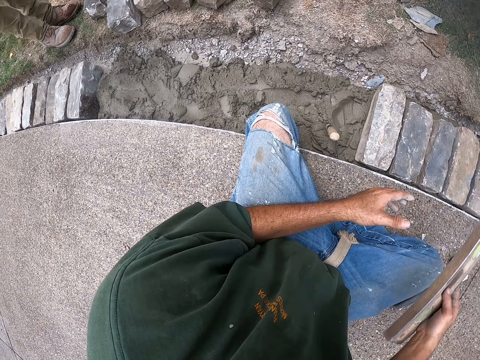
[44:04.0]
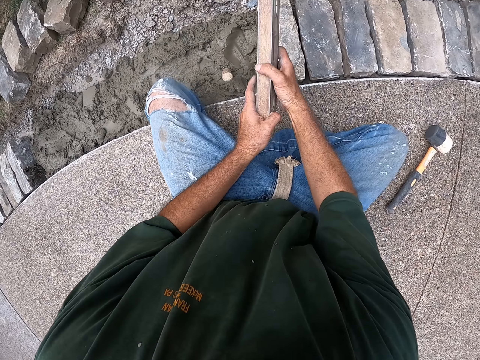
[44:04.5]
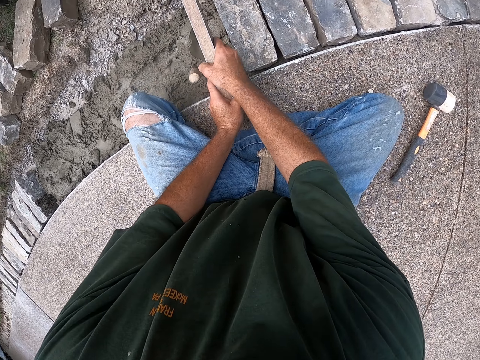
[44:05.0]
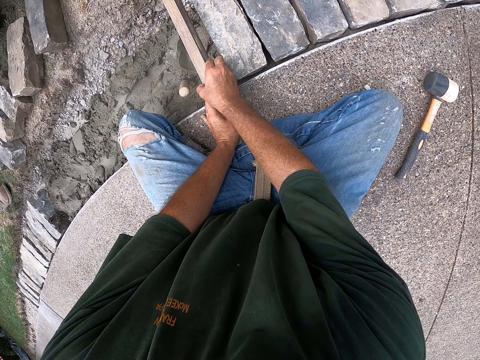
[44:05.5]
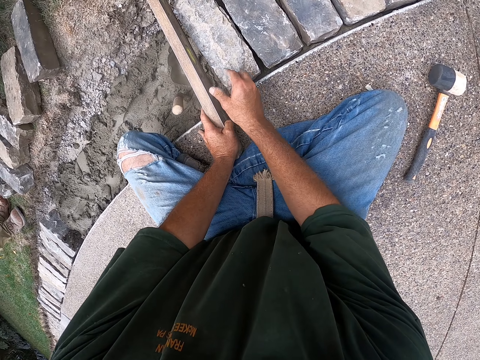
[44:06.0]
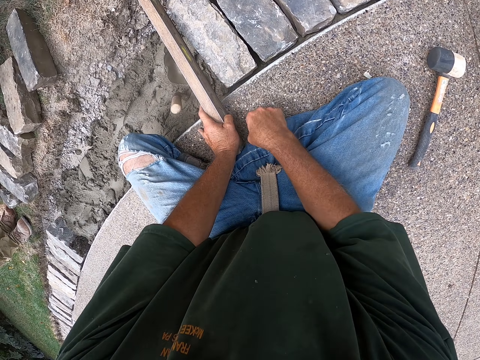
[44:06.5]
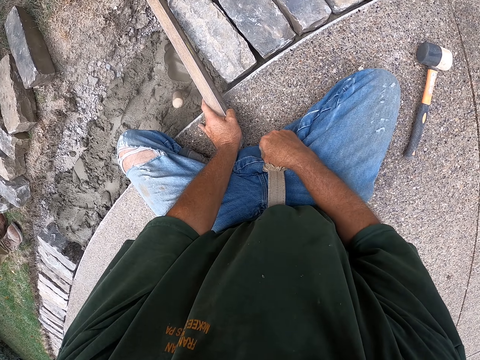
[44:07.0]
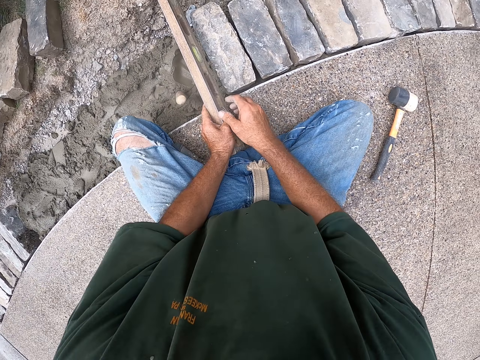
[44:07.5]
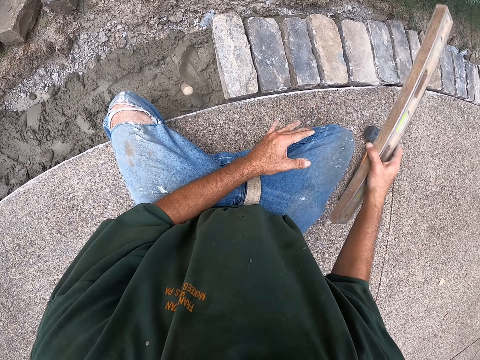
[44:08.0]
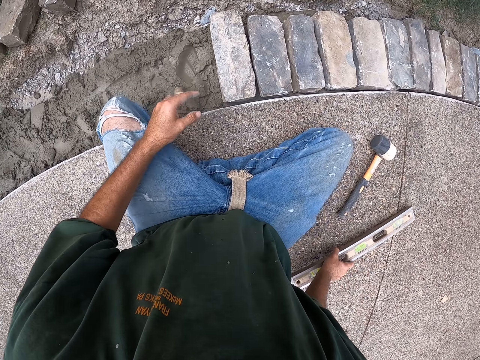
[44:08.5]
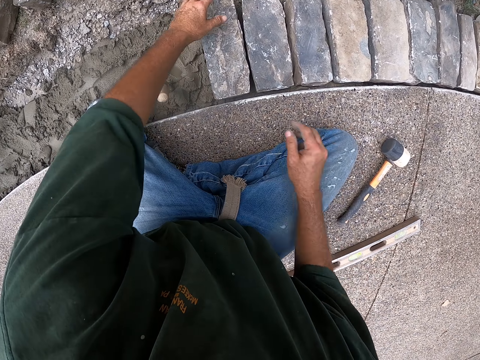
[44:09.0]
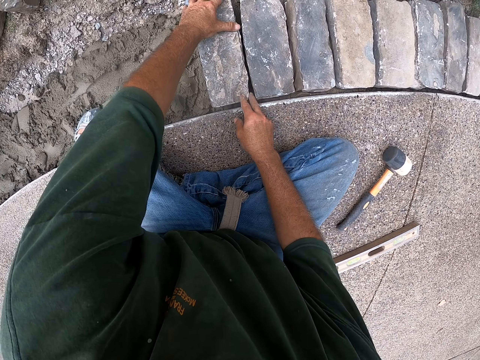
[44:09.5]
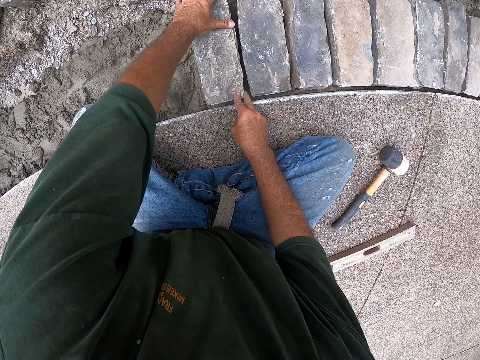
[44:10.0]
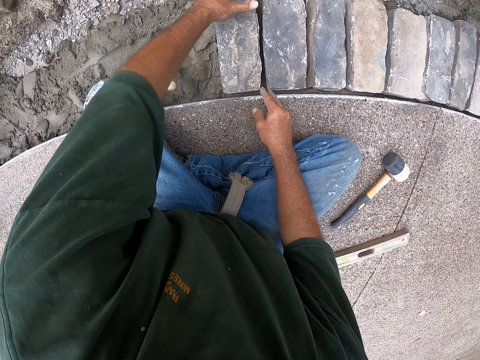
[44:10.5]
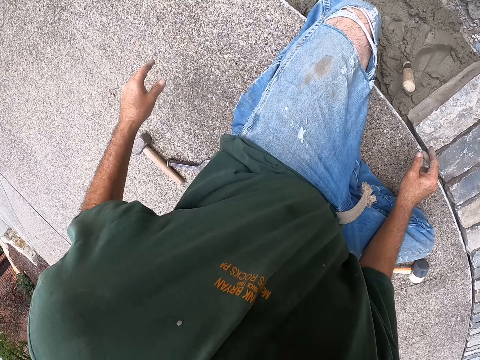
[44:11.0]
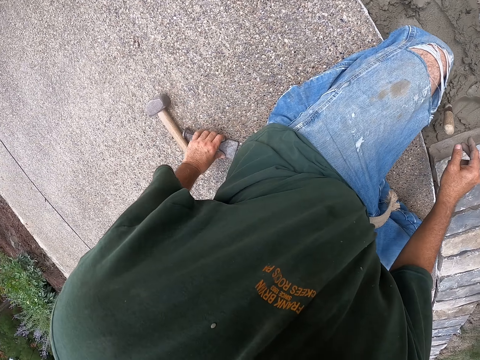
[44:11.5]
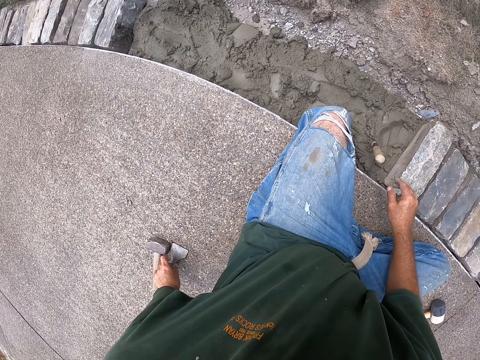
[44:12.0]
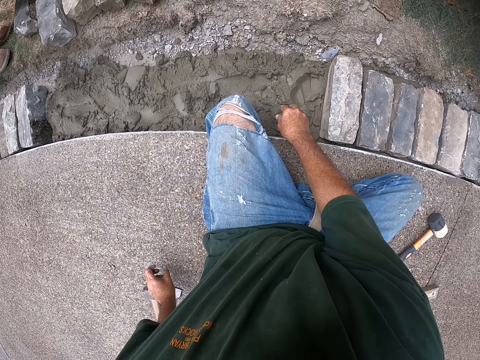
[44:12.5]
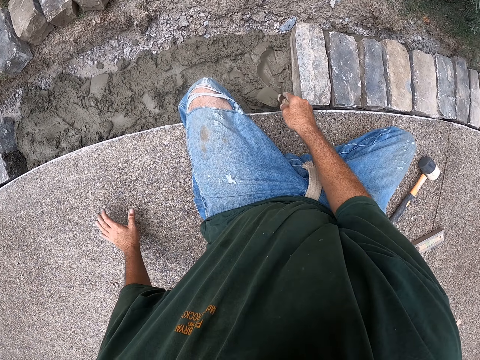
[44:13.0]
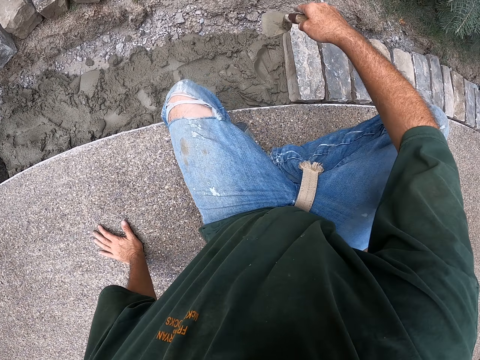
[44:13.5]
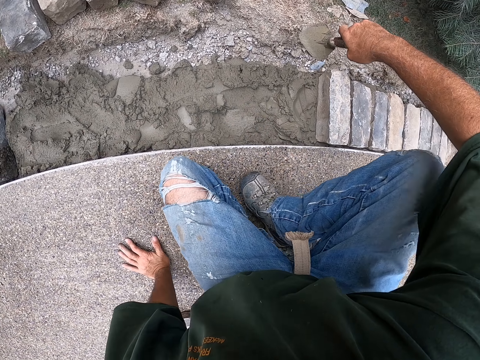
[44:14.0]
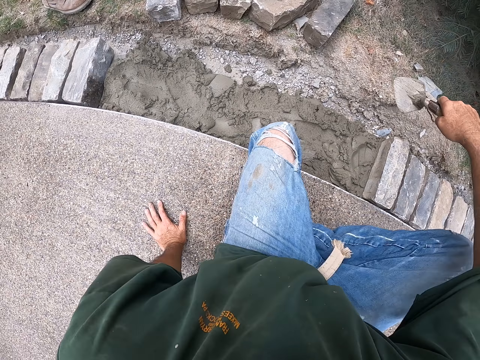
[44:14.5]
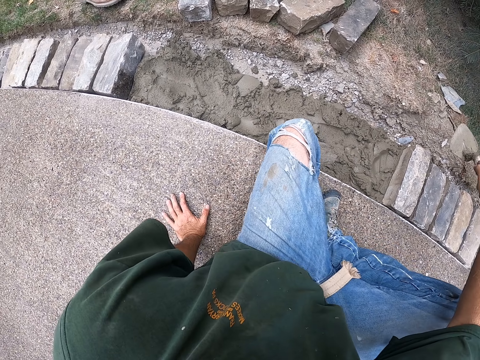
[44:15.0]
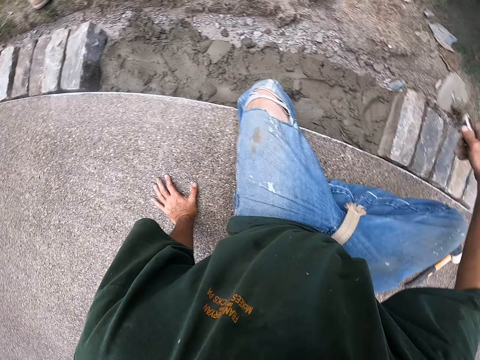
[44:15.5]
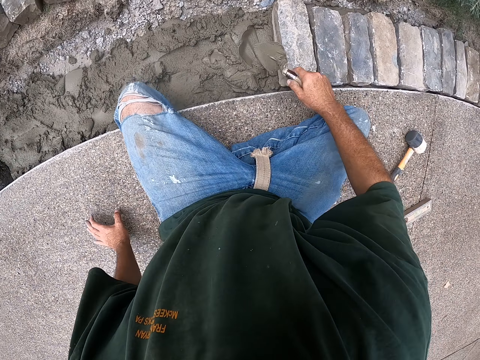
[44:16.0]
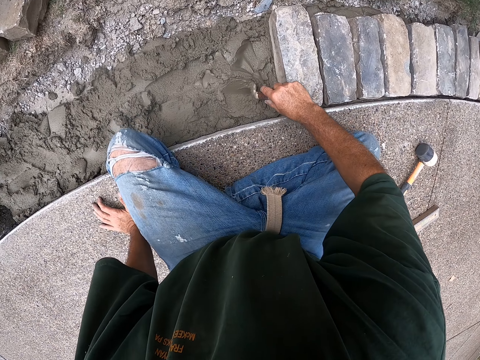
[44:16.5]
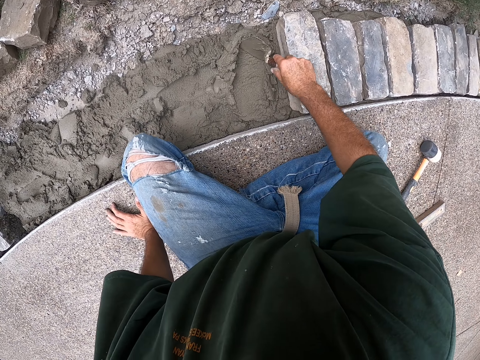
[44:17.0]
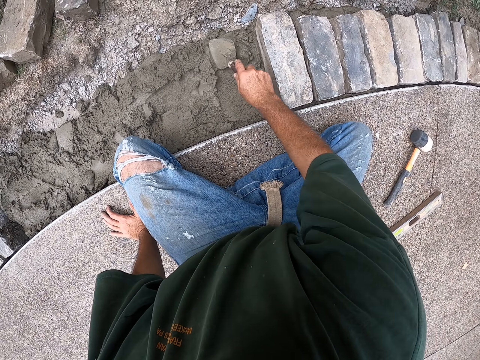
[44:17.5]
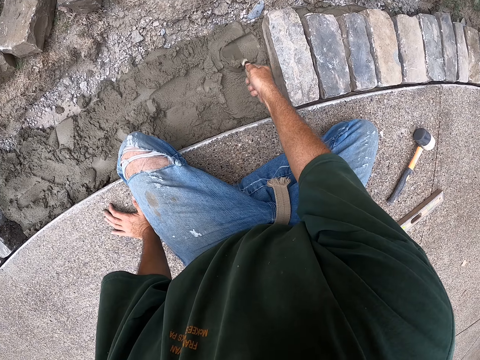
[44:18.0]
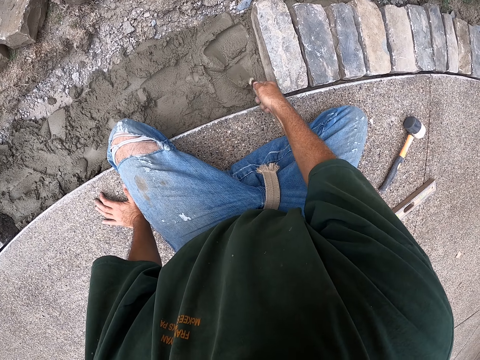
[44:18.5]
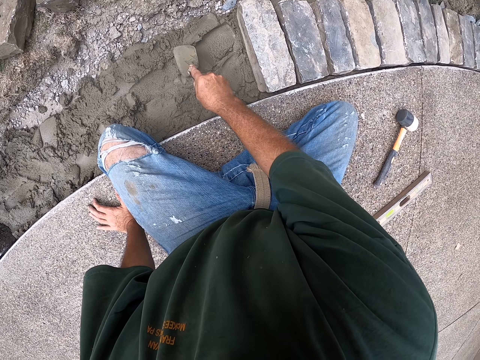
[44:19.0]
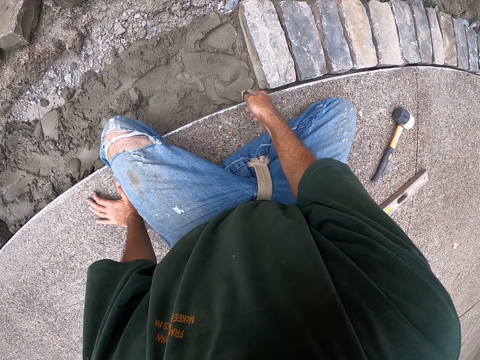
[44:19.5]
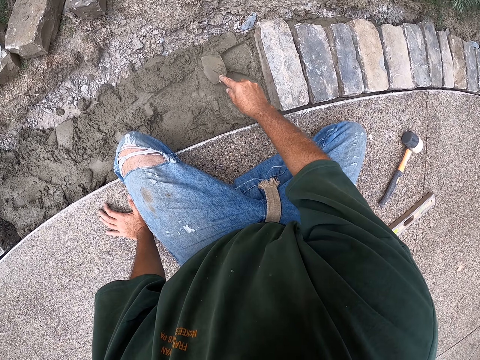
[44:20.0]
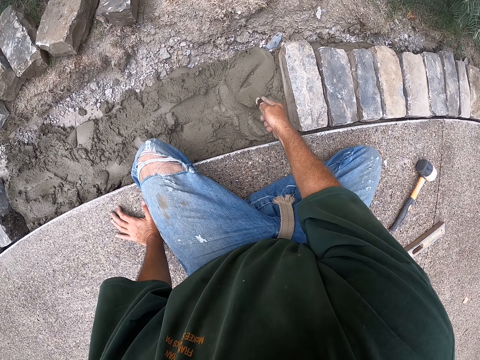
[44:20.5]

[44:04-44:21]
The camera wearer picks up a spirit level. He holds the spirit level with hands. He levels the bricks with the spirit level. He switches the spirit level to the other hand. He puts down the spirit level. He touches the brick. He moves the brick with hands. He moves hands. He moves a scraper. He picks up a trowel. He moves on the floor. He moves his body. He moves concrete with the trowel. He smears the concrete.

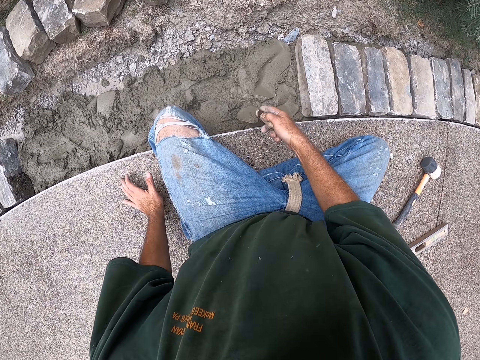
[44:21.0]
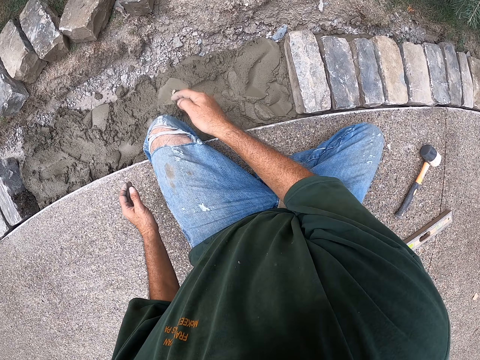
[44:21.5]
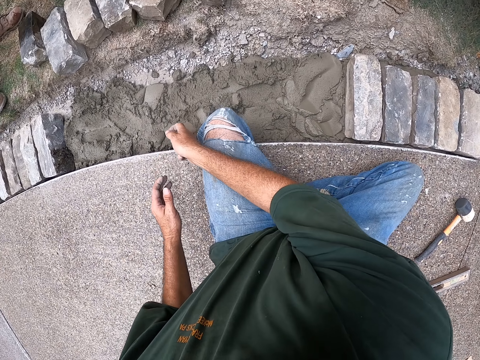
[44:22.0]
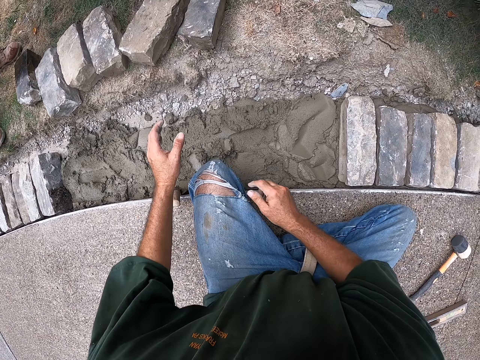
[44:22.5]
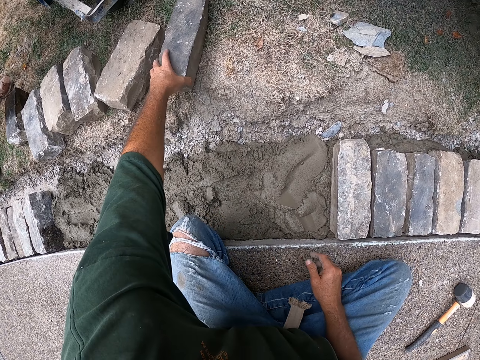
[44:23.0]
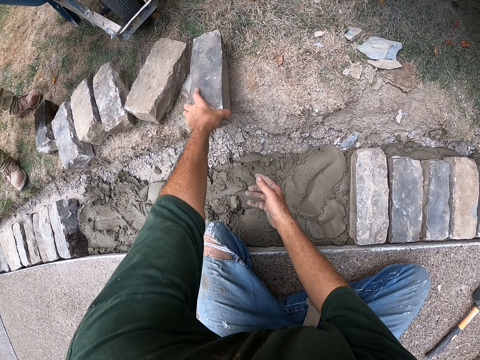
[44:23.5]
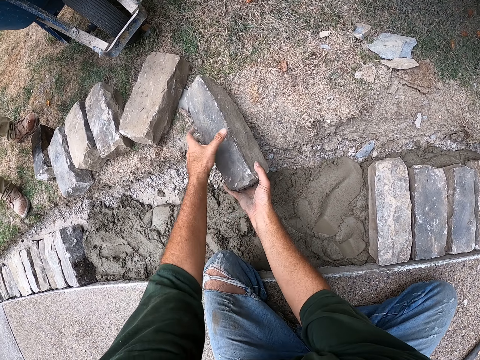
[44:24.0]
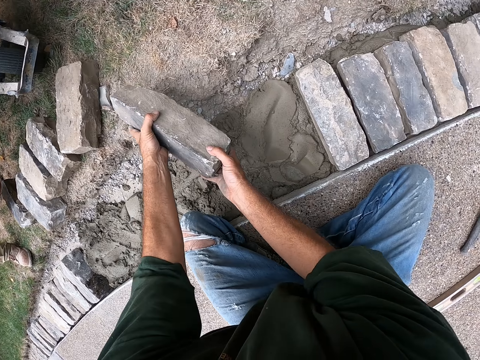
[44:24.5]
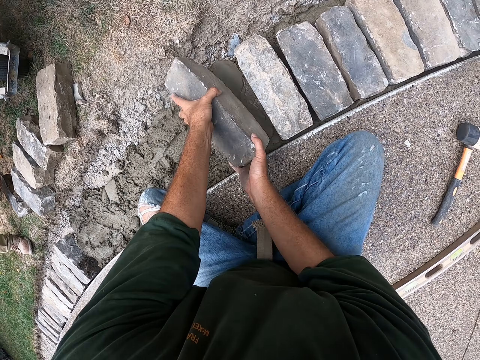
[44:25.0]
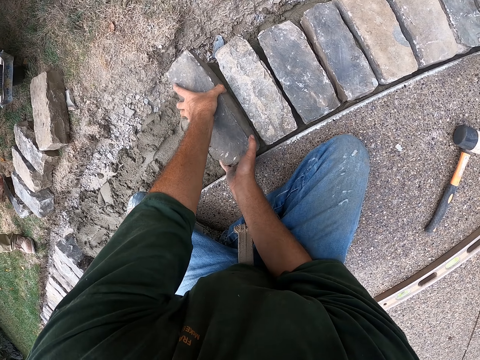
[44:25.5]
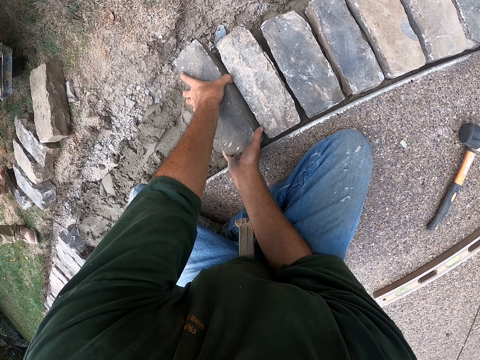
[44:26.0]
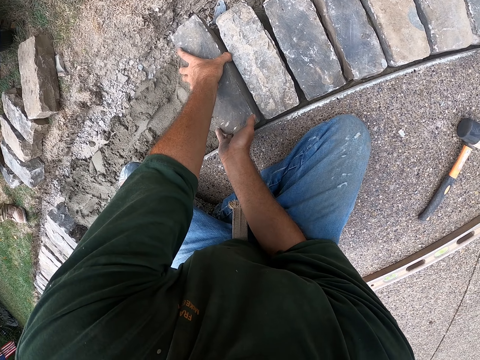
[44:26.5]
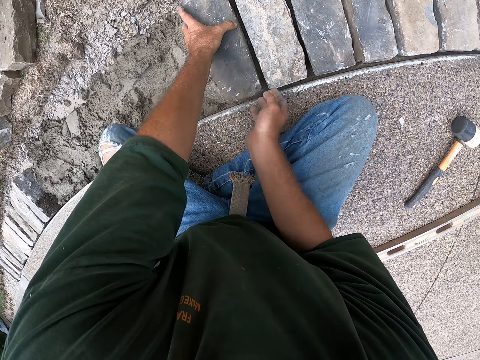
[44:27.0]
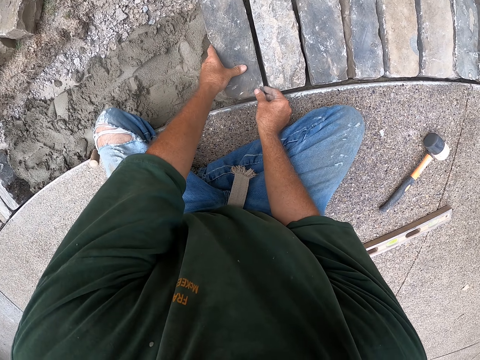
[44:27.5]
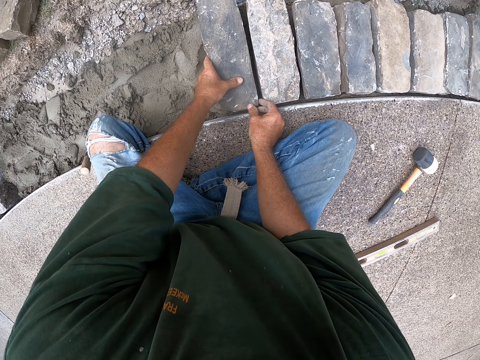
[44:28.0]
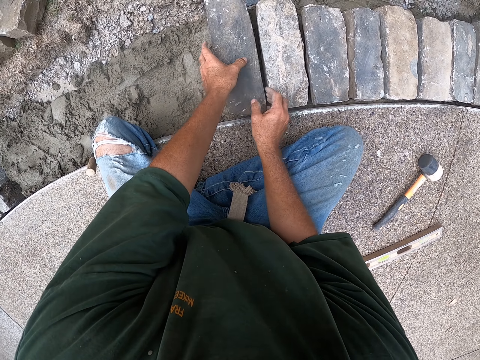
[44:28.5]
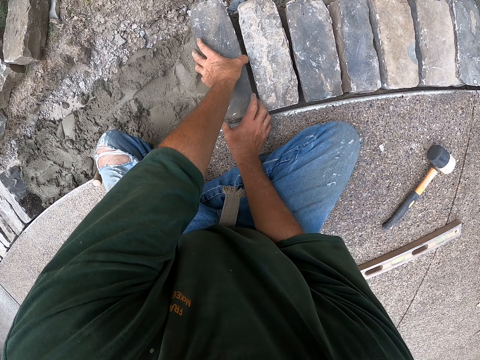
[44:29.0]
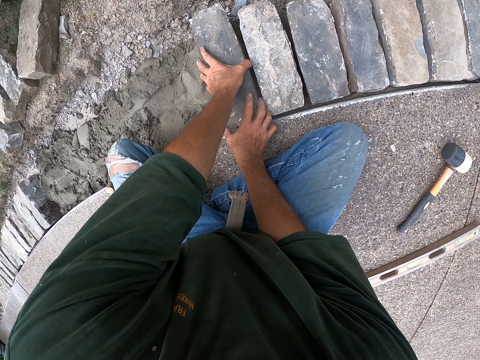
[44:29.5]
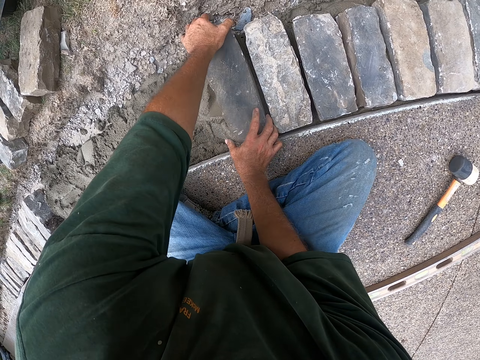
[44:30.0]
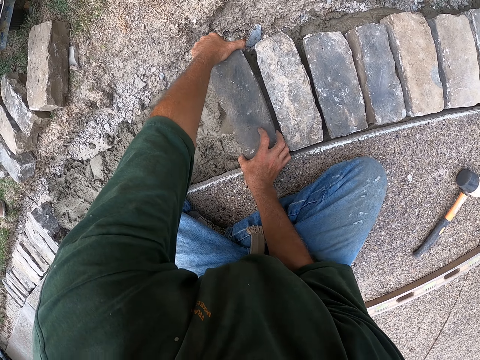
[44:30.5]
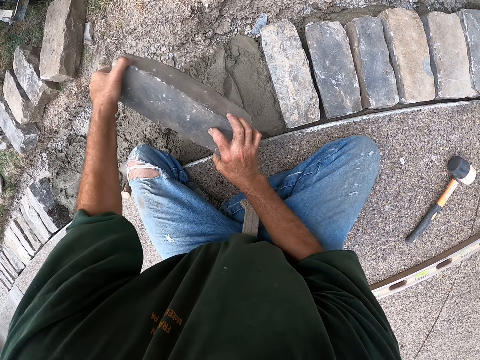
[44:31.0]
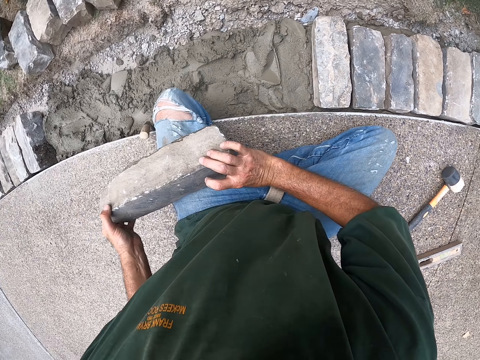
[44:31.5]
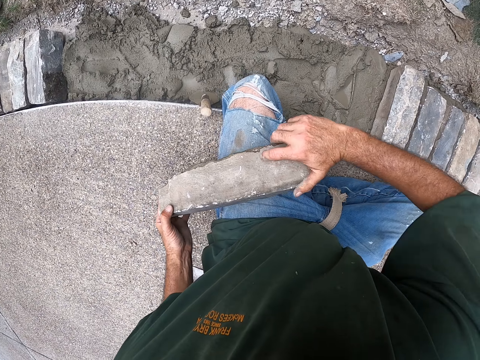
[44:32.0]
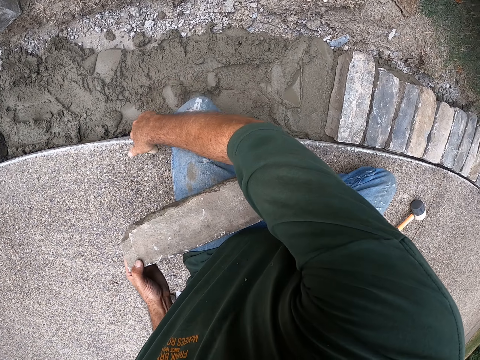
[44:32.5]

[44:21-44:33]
The camera wearer lays the brick. He puts down a trowel. He moves the brick with a hand. He picks the brick with hands. He puts down the brick on concrete. He picks the brick with hands. He carries the brick. He puts the brick on his lap.
